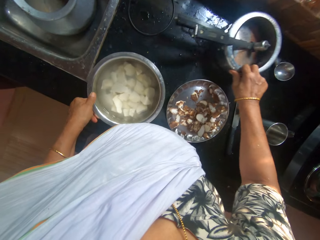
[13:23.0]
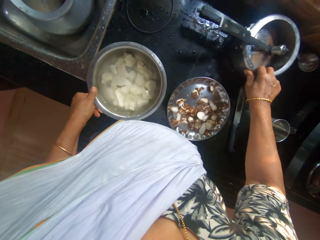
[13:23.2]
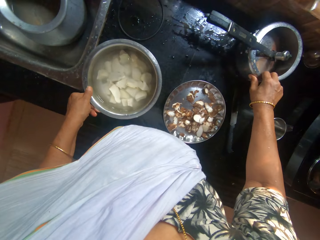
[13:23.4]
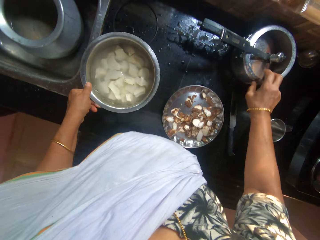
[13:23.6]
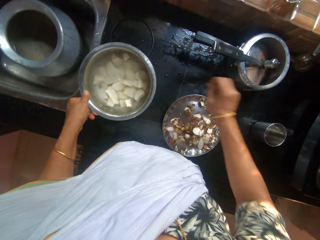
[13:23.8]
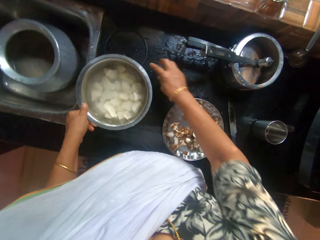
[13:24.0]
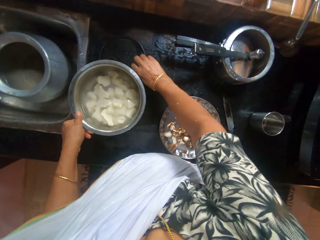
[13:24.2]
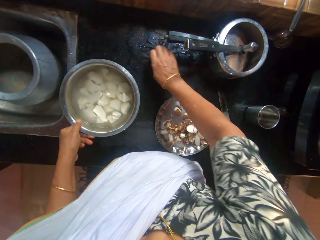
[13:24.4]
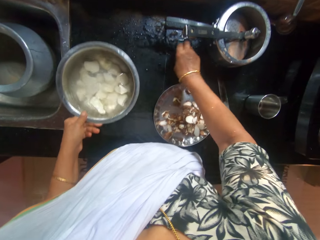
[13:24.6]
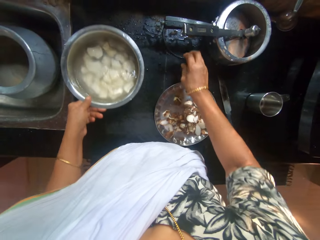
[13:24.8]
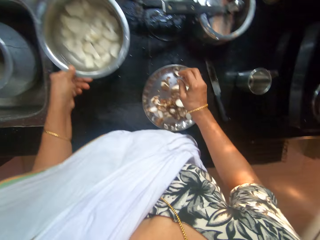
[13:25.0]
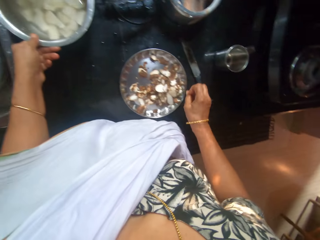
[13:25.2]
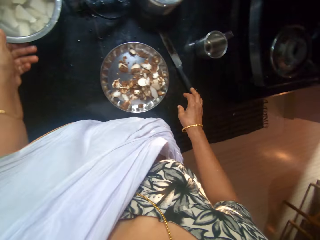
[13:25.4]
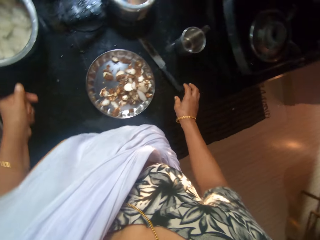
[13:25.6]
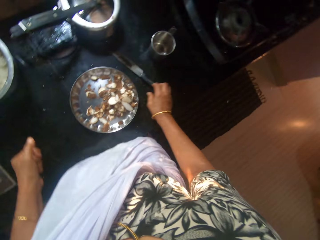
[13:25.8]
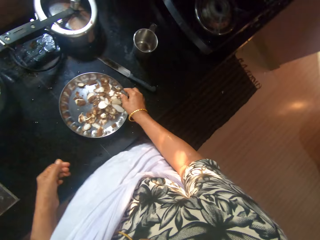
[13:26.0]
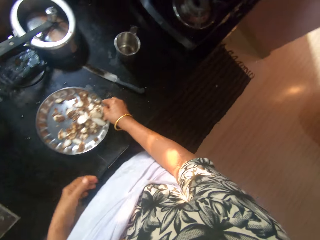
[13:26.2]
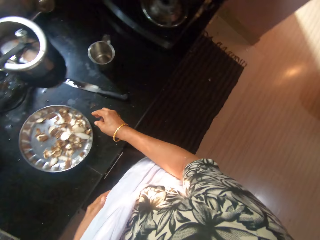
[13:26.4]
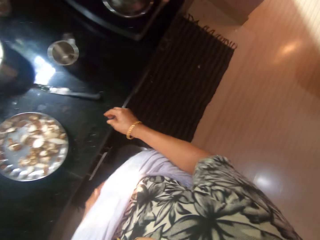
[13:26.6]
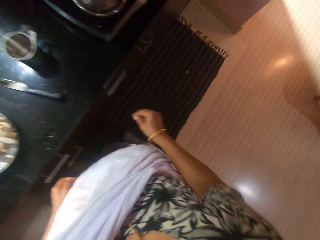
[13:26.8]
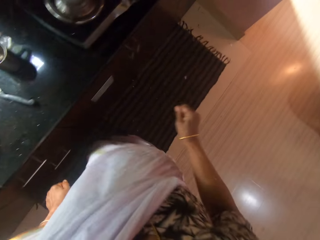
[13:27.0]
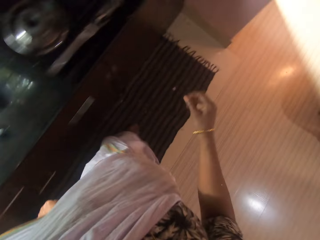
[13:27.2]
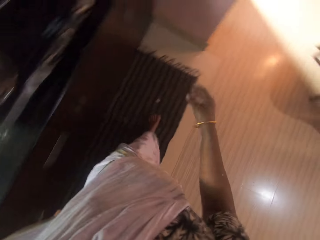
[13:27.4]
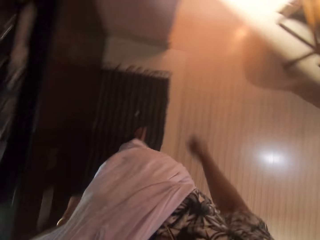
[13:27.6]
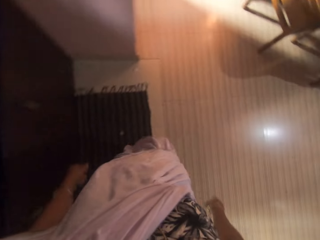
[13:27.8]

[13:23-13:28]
The camera wearer adjusts the plate on the counter table with her left hand. She adjusts a rubber coil on the counter table with her right hand. She adjusts the plate on the counter table with her left hand. She places the dish on the table. She adjusts the tray pan on the counter table with her right hand.

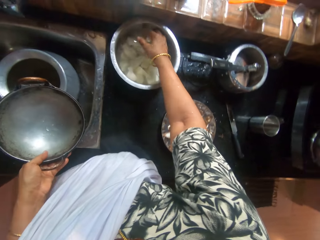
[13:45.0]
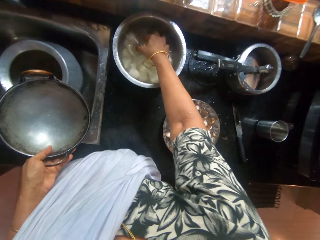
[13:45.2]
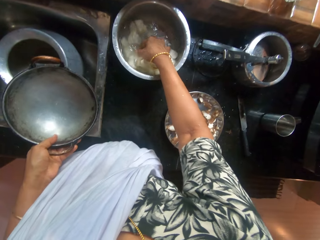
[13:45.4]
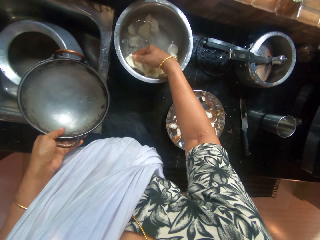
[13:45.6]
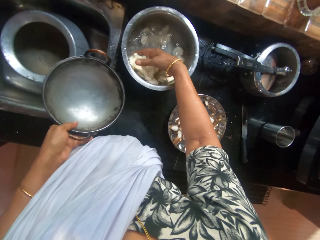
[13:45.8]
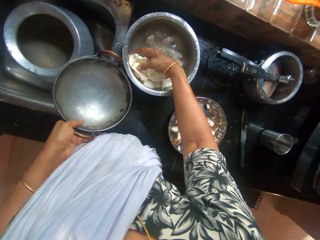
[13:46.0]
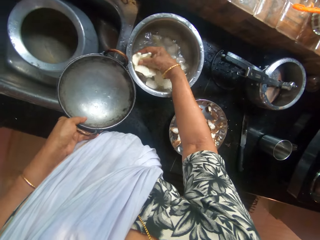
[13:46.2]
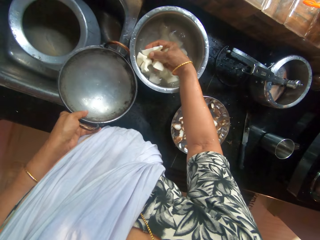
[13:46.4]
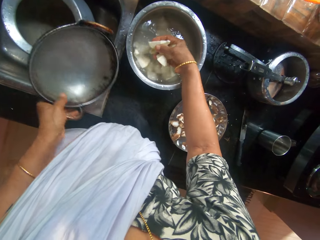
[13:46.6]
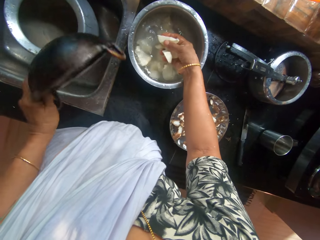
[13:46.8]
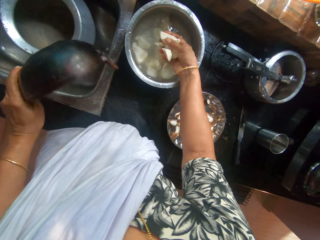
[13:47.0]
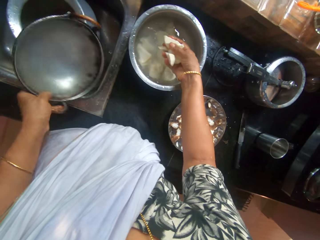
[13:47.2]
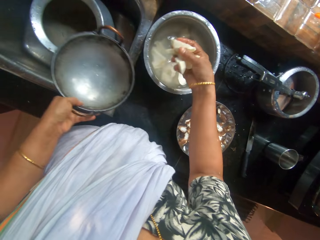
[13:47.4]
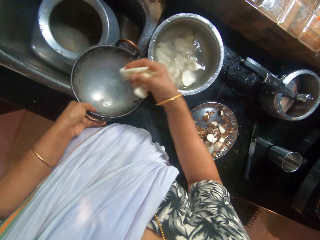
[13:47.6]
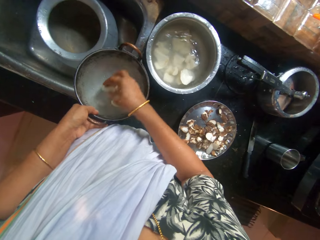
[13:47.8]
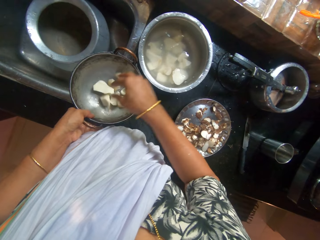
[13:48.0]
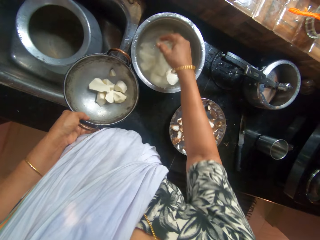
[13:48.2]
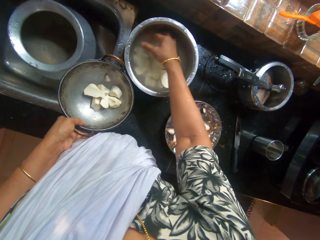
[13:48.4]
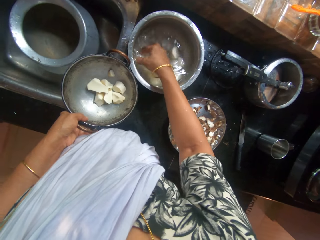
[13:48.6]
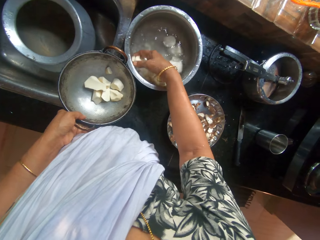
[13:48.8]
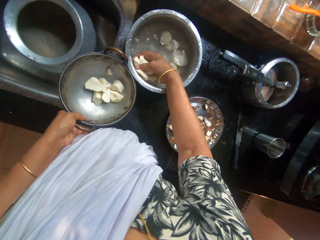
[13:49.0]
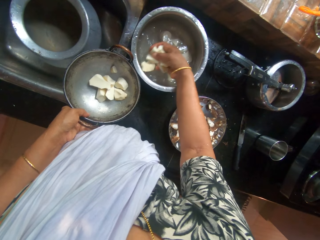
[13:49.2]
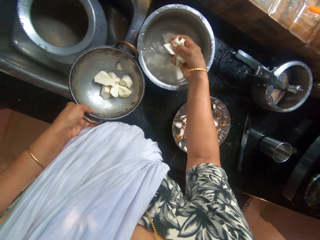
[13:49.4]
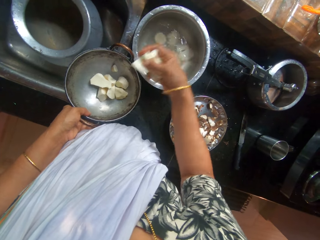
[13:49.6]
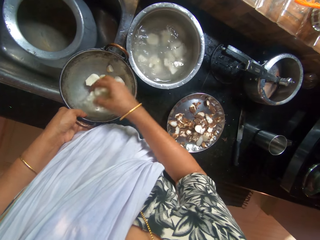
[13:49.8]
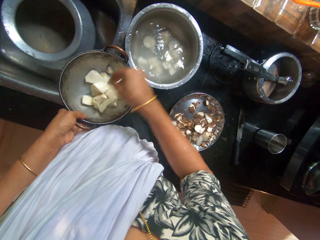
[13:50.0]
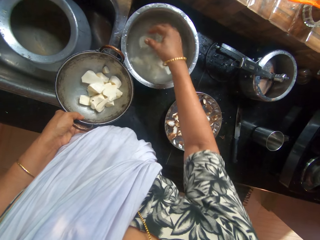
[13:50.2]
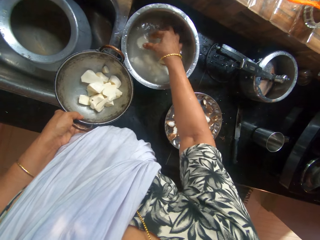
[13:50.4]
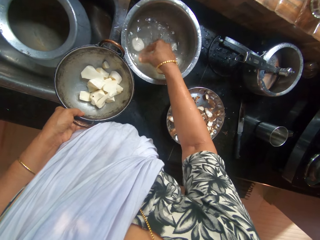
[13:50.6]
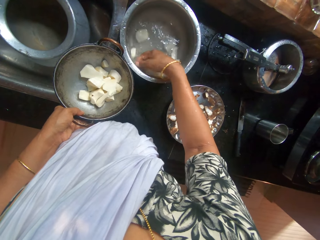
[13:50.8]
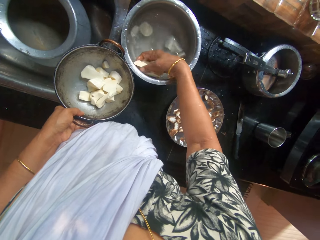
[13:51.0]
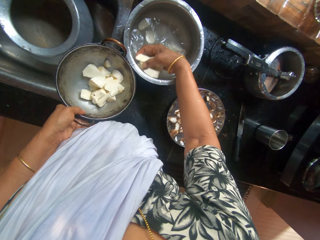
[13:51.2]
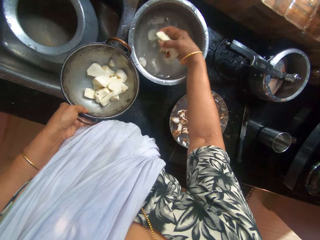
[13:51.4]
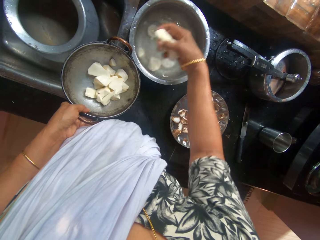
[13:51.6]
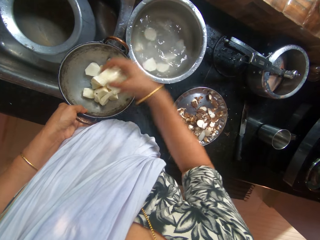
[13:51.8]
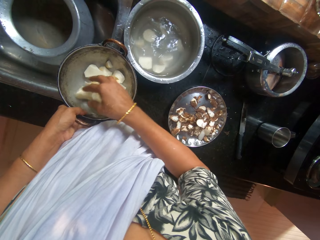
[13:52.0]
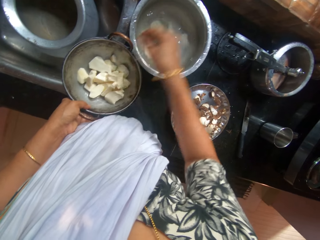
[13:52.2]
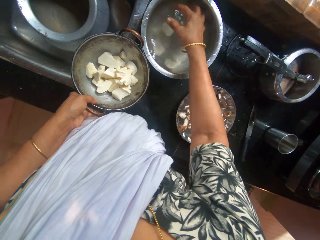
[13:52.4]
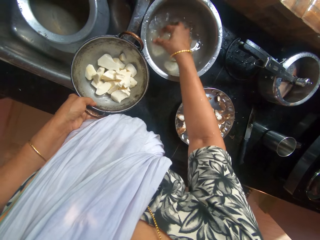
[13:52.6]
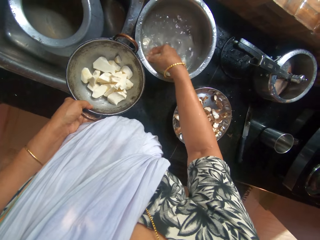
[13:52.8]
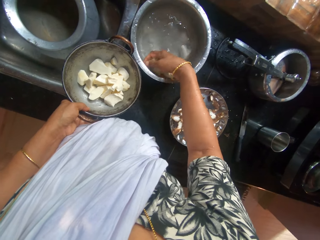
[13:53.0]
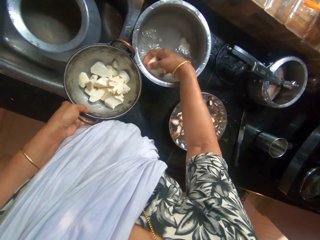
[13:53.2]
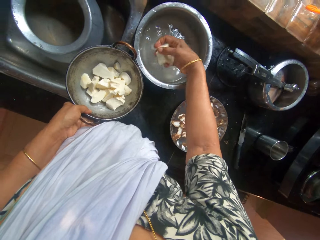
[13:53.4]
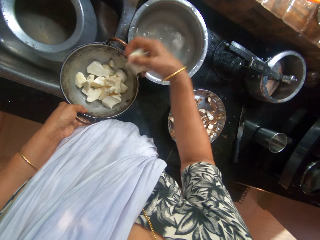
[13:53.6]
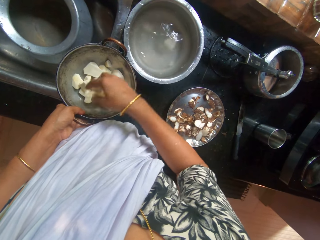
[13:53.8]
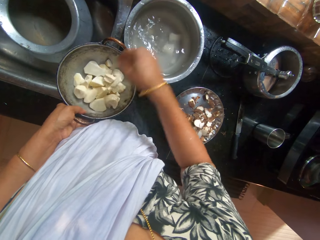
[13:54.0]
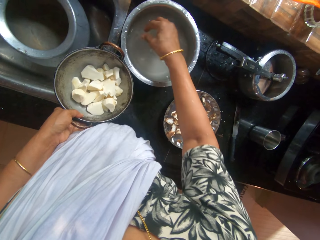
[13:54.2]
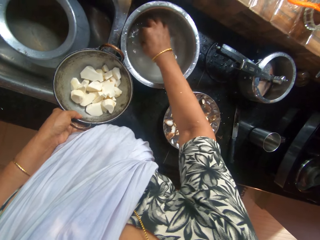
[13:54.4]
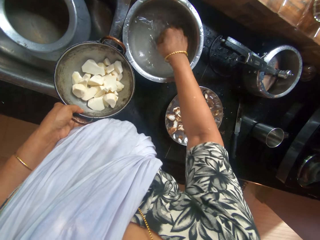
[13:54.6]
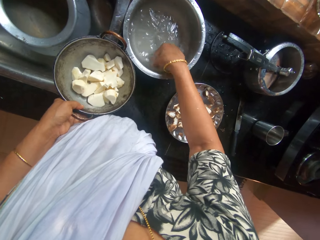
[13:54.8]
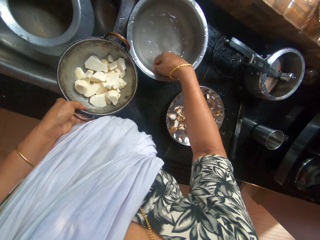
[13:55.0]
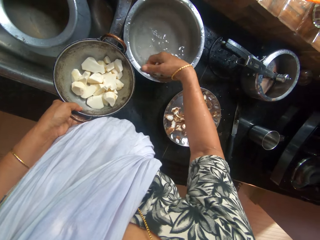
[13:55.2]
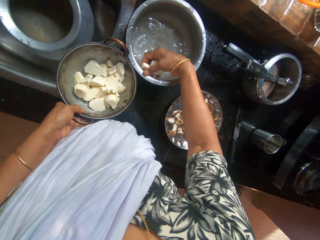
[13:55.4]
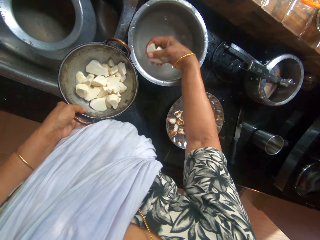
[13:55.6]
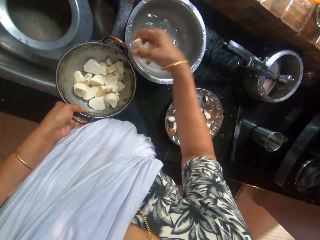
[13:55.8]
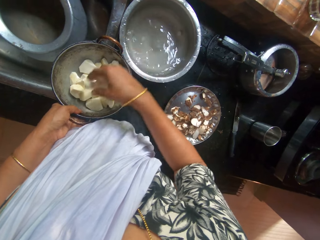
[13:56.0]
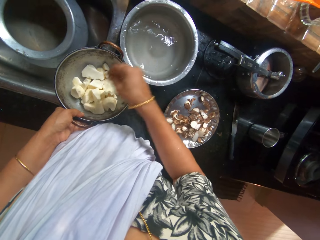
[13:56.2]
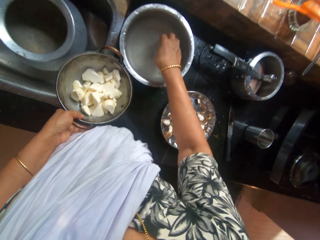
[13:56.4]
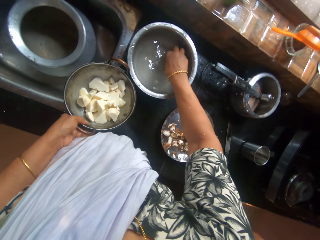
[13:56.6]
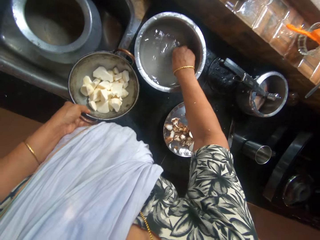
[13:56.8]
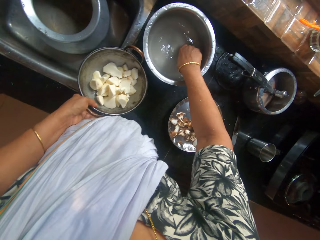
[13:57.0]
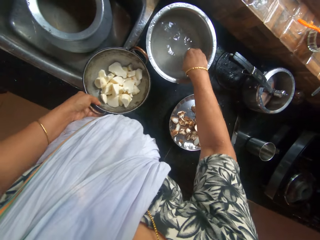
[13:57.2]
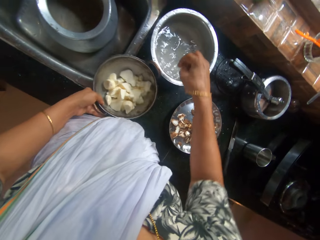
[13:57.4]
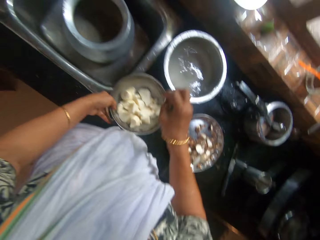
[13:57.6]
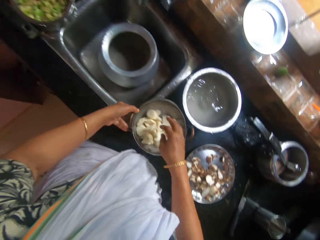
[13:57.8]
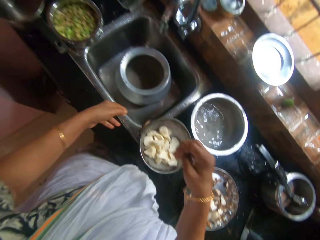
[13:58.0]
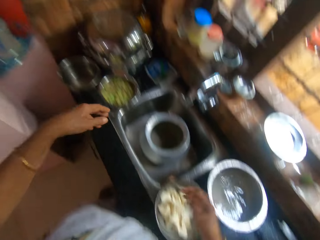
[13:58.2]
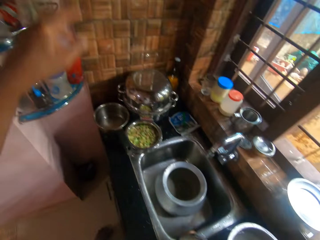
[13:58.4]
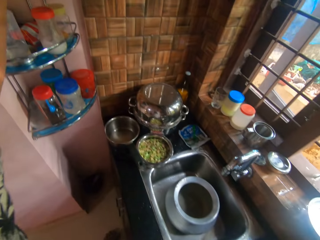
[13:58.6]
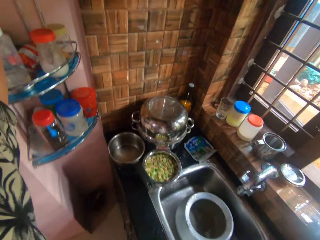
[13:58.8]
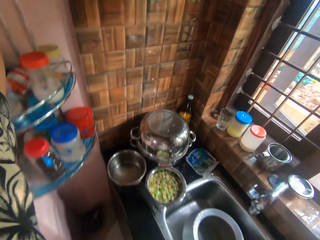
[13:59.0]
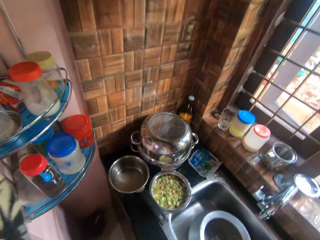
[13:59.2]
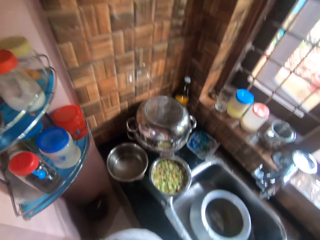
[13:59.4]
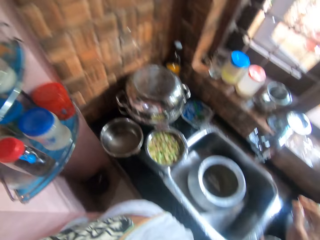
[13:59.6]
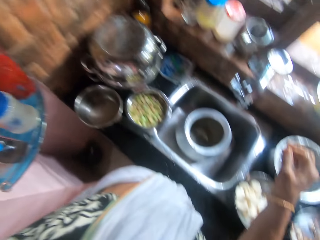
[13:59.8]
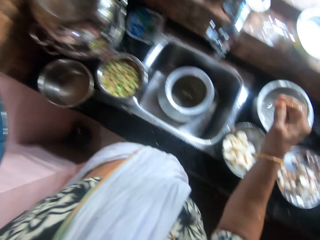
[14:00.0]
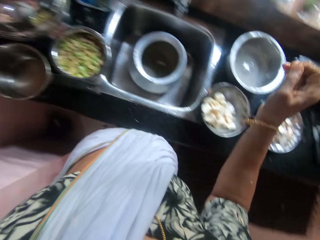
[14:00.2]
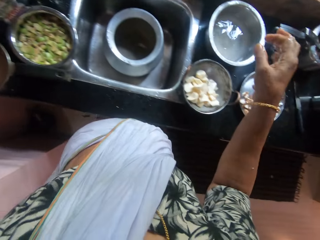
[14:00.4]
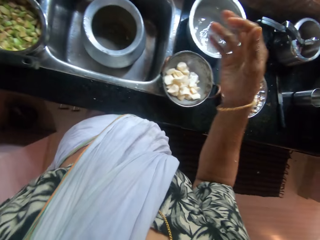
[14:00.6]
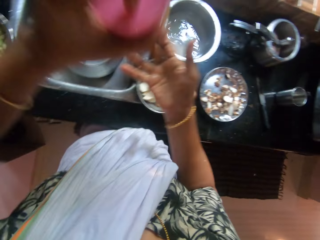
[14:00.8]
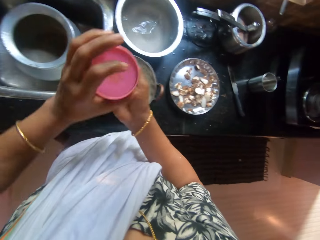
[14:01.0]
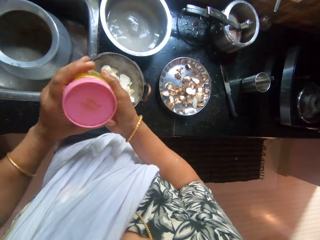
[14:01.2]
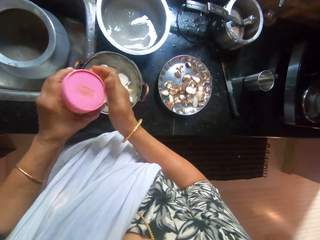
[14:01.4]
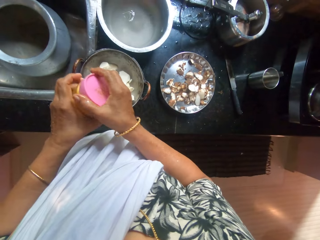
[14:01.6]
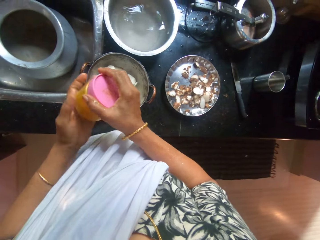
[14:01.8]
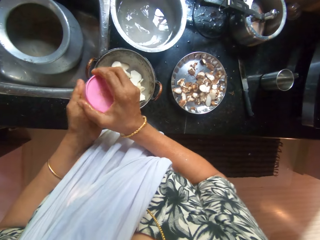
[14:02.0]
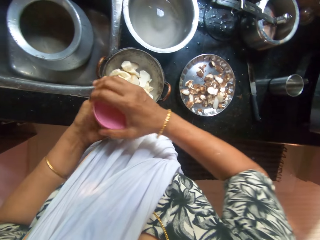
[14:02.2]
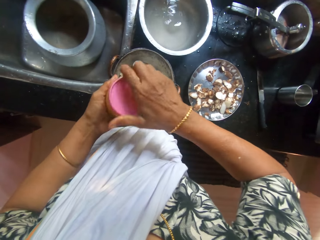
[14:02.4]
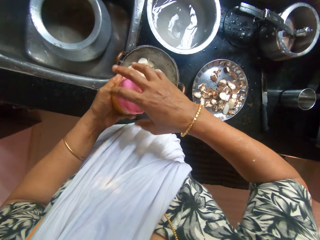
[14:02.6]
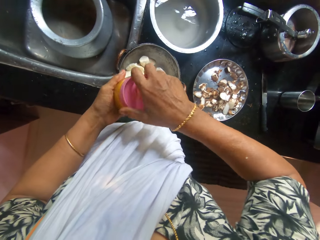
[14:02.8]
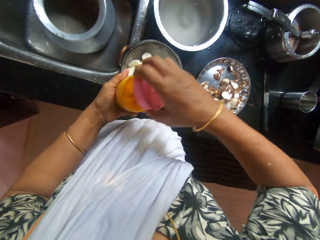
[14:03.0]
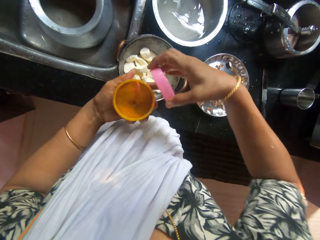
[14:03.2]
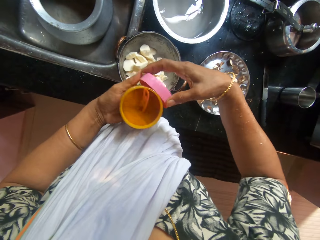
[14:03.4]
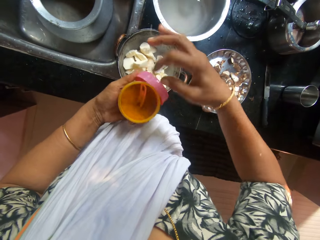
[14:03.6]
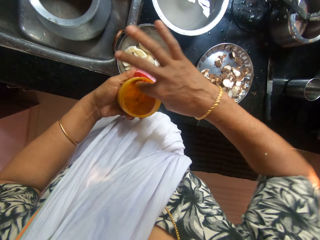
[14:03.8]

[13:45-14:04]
The camera wearer holds the pan with her left hand. She picks some slices of cocoyam from the plate with her right hand. She transfers the potatoes from the saucepan to the frying pan. She puts the yam slices in her right hand into the stainless steel bowl. She picks yam slices from the bowl on the counter with her right hand. She puts the yam slices in her right hand into the stainless steel bowl. She picks yam slices from the bowl on the counter with her right hand. She puts the yam slices in her right hand into the stainless steel bowl. She picks yam slices from the bowl on the counter with her right hand. She puts the yam slices in her right hand into the stainless steel bowl. She picks yam slices from the bowl on the counter with her right hand. She puts the yam slices in her right hand into the stainless steel bowl. She drops the stainless steel bowl in her left hand on the counter. She picks a container of pepper from a shelf with her left hand. She opens the container of pepper in her left hand with her right hand. She passes the cover of the container of pepper from her right hand to her left hand.
